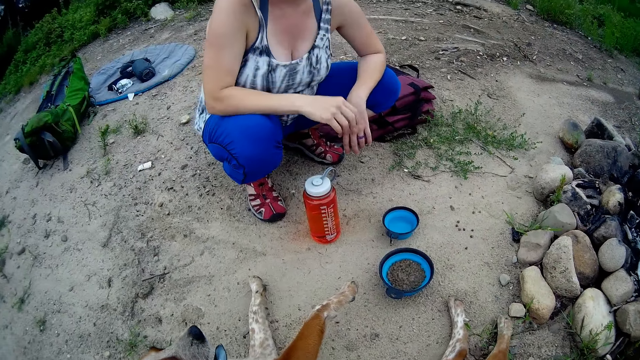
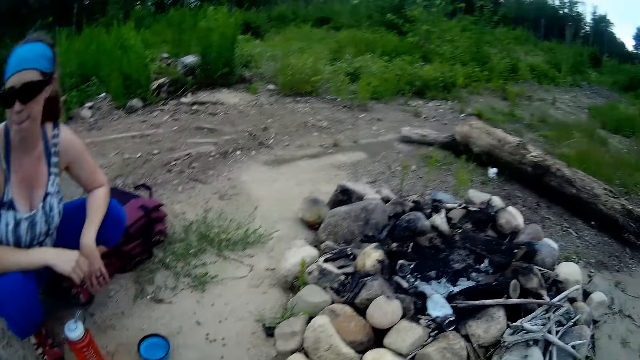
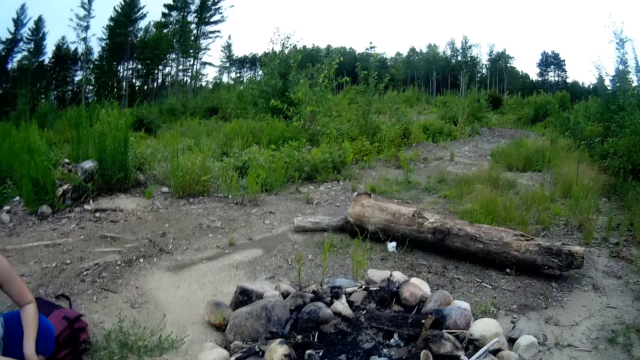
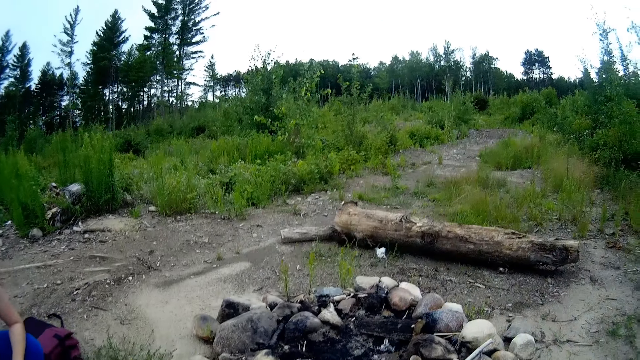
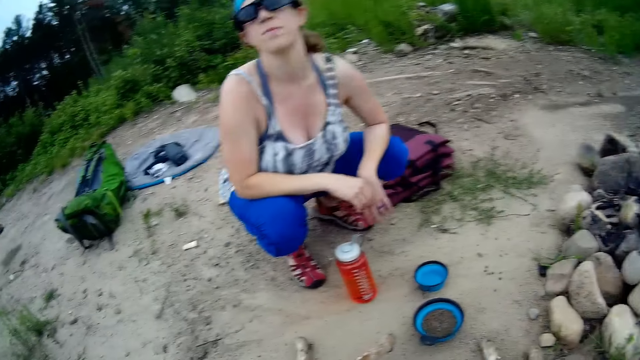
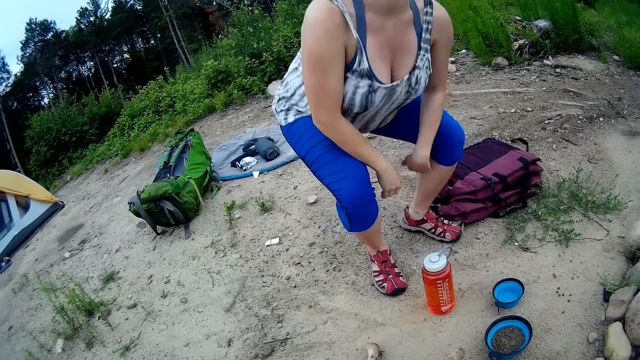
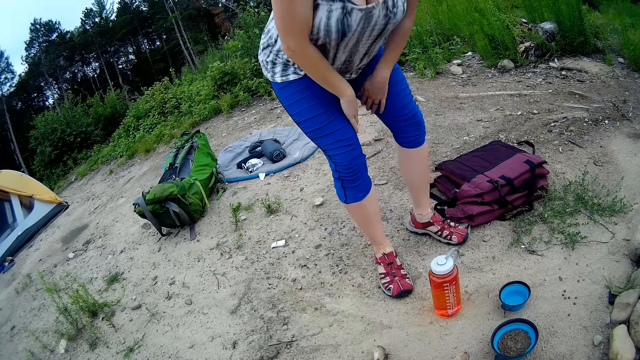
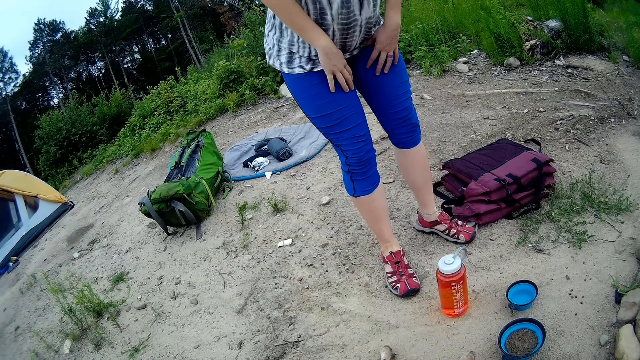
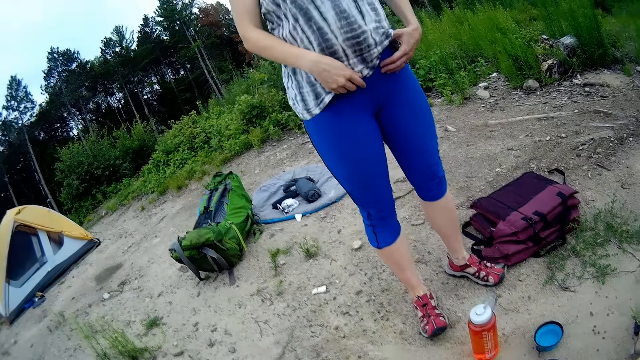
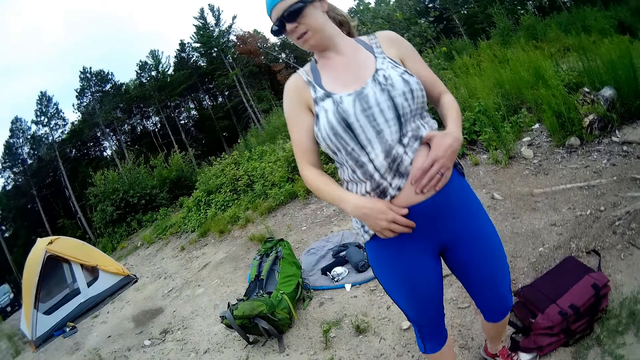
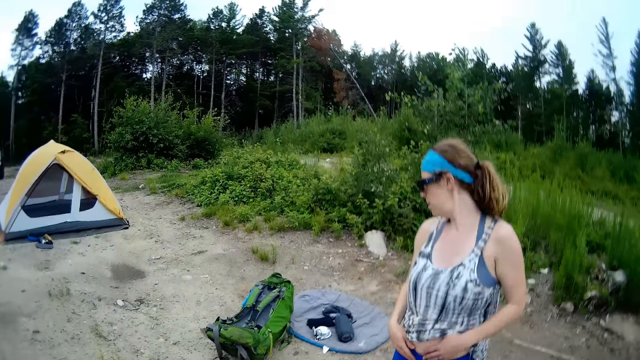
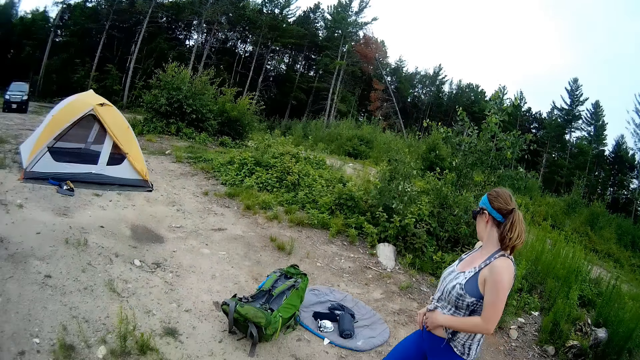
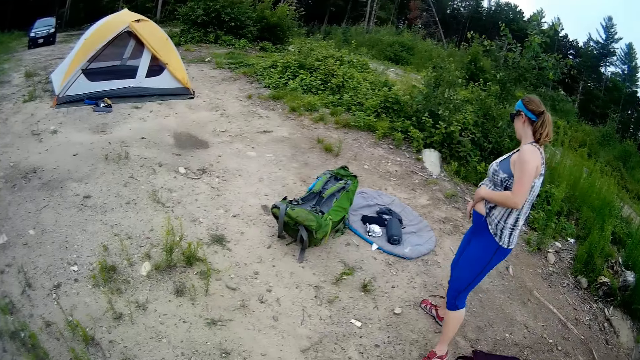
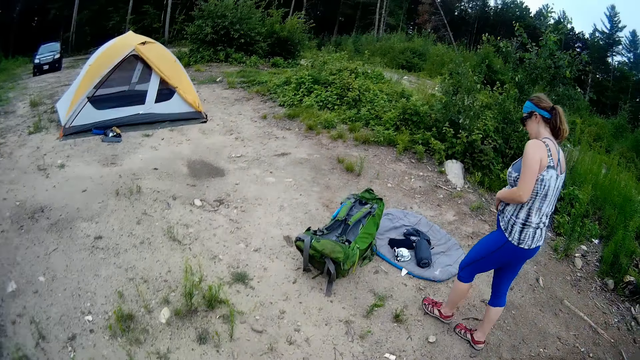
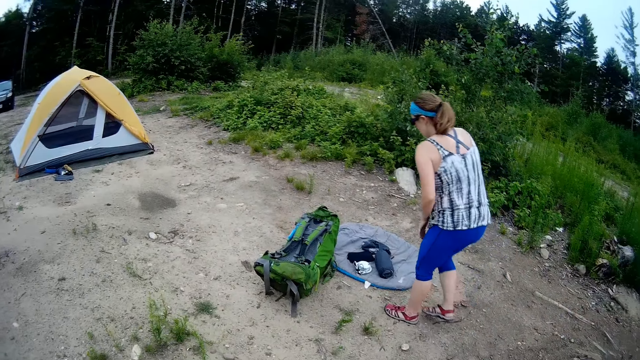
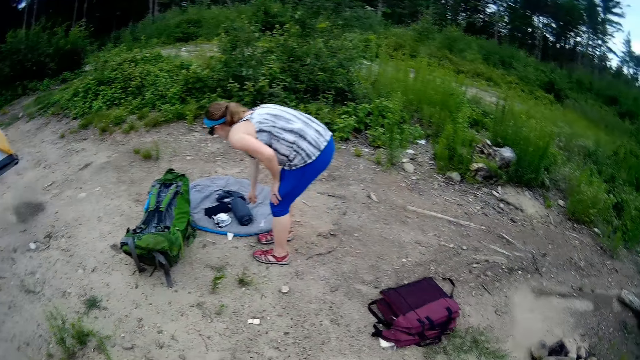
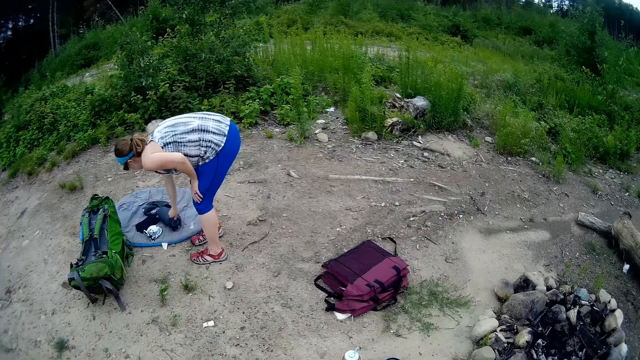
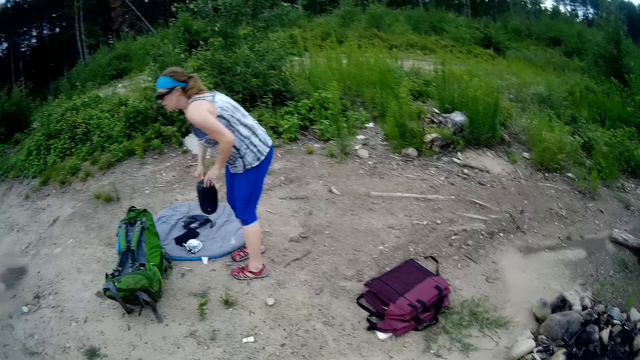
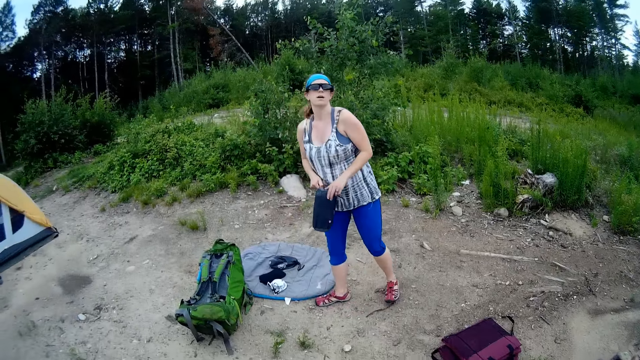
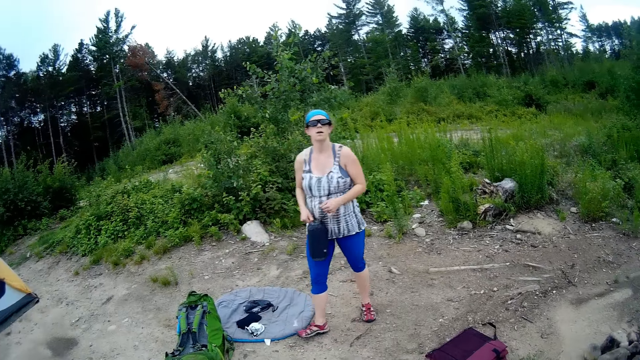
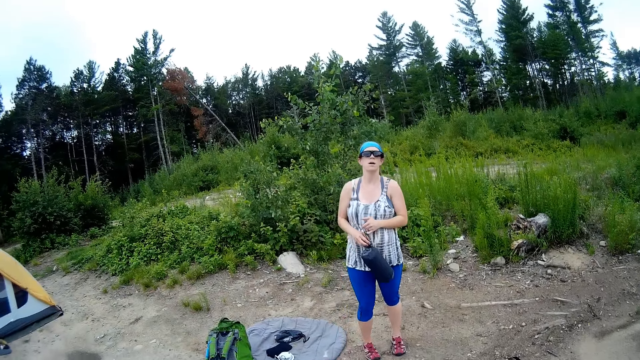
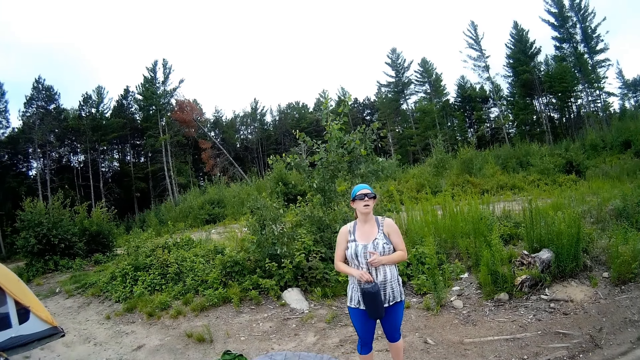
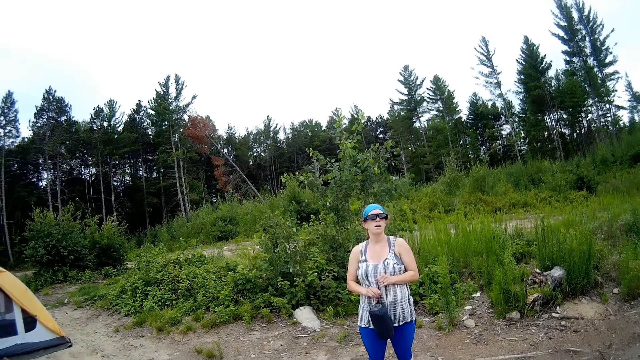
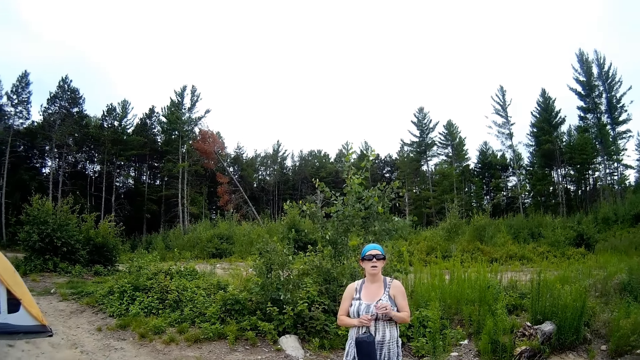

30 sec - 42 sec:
A woman stands to her feet. The camera wearer stands upright. The woman walks towards a bag on a blanket. The woman moves around. The woman picks up the bag from the blanket with her right hand.

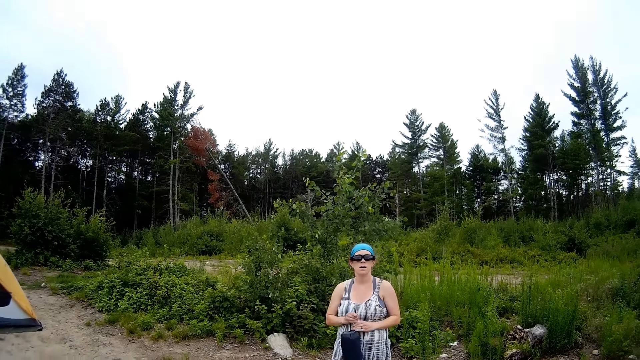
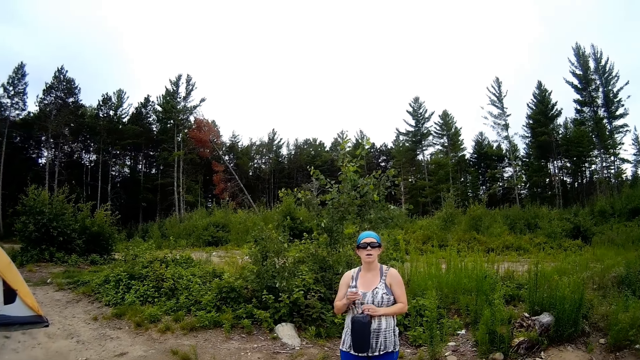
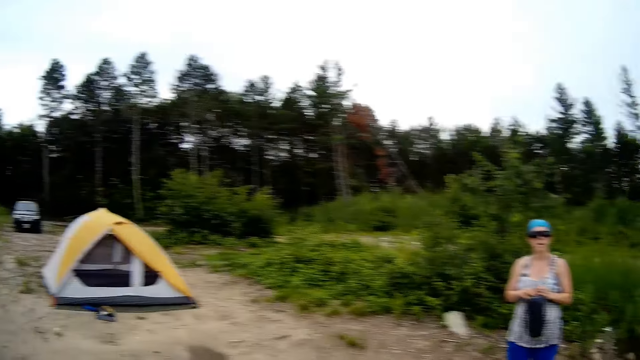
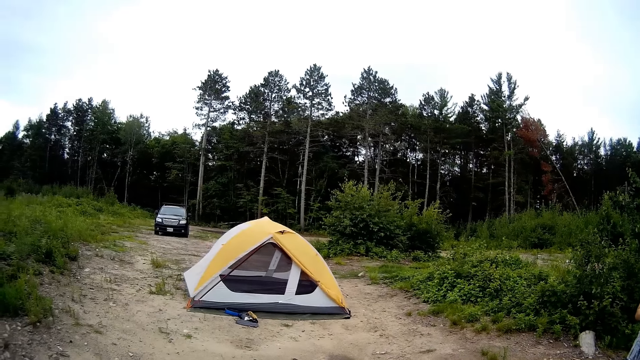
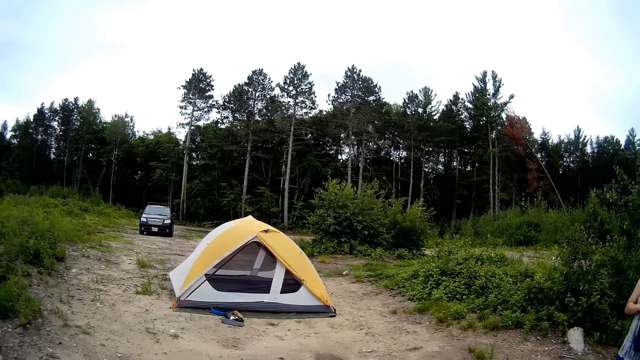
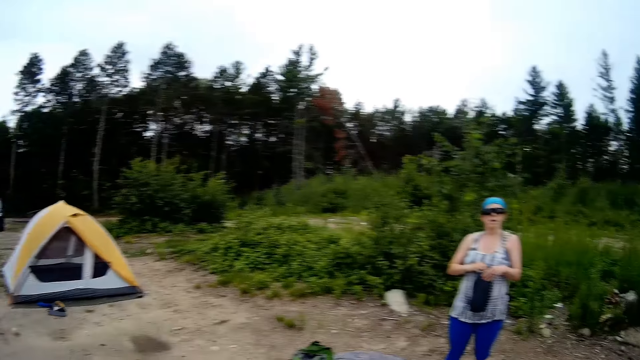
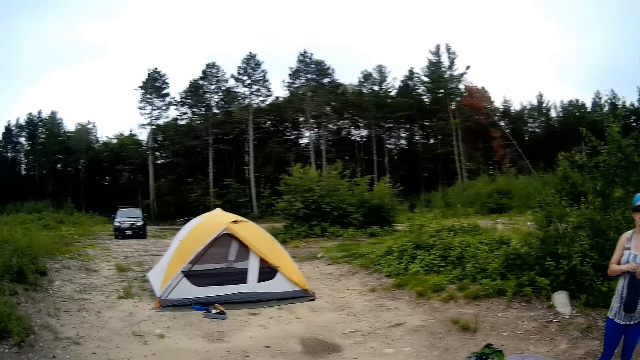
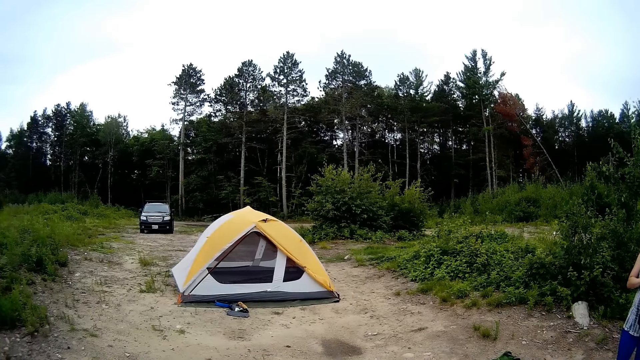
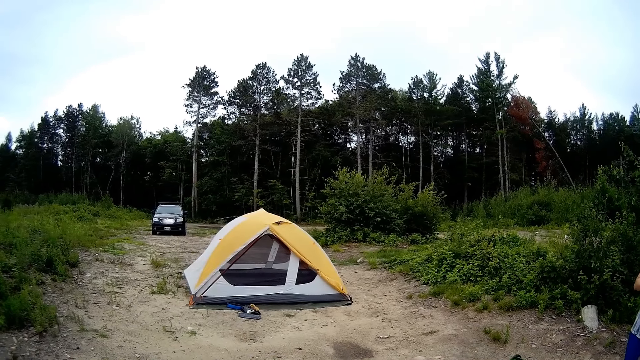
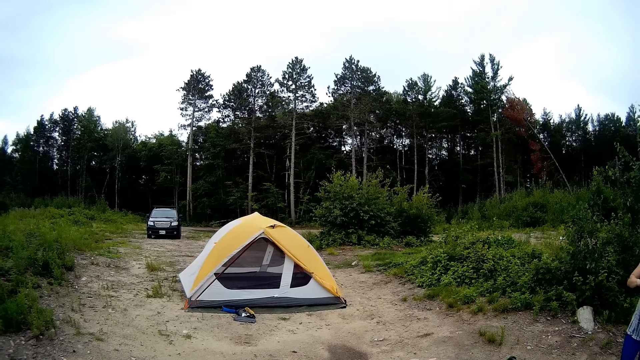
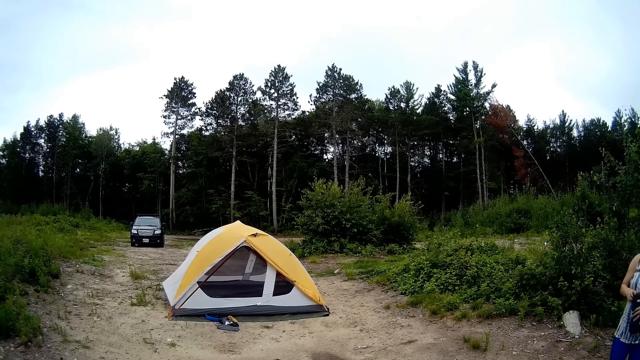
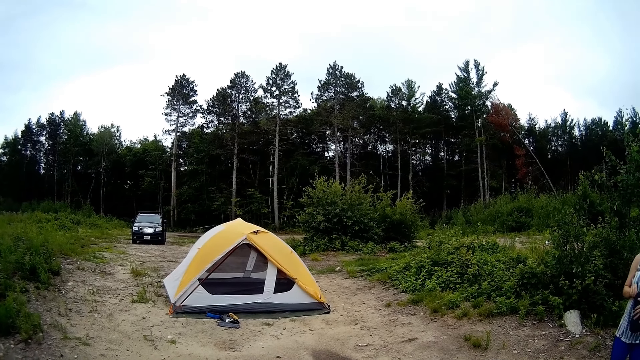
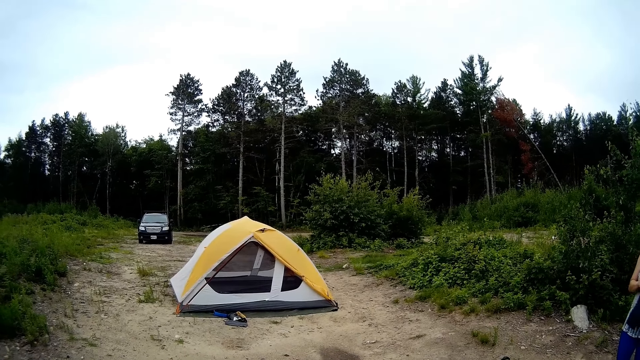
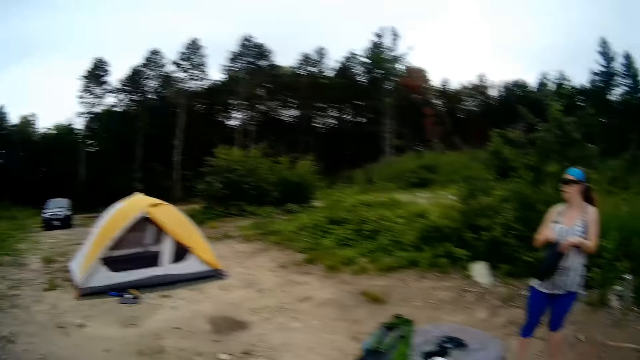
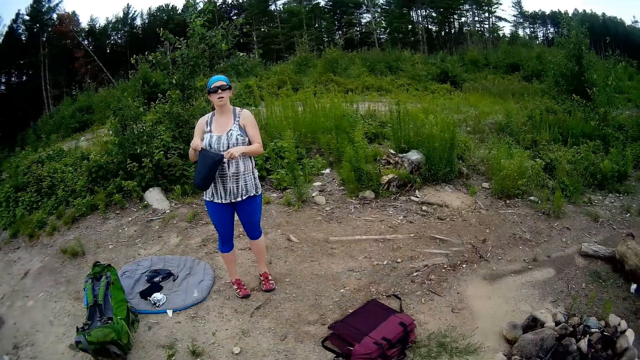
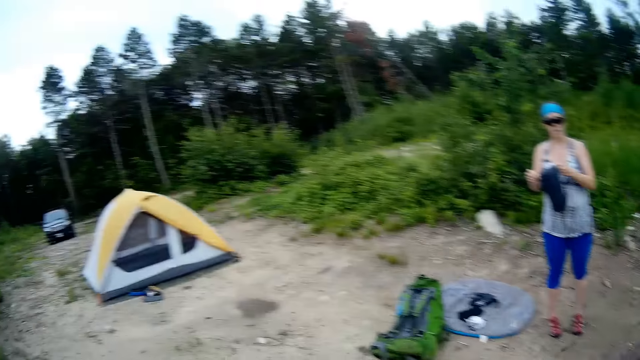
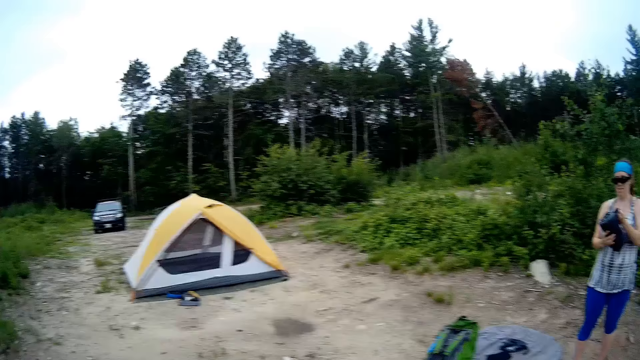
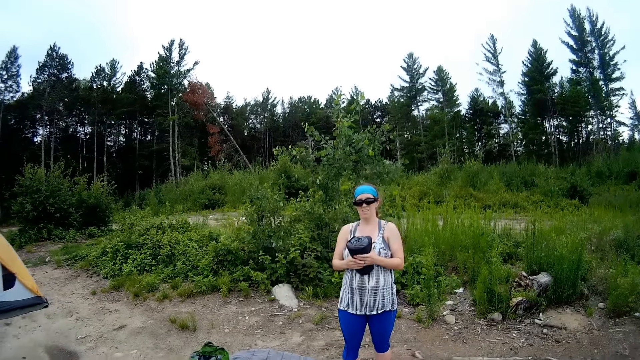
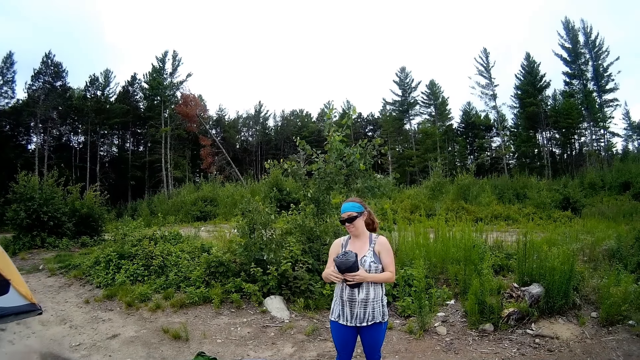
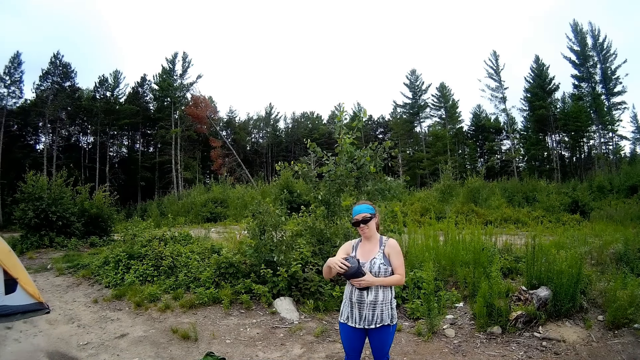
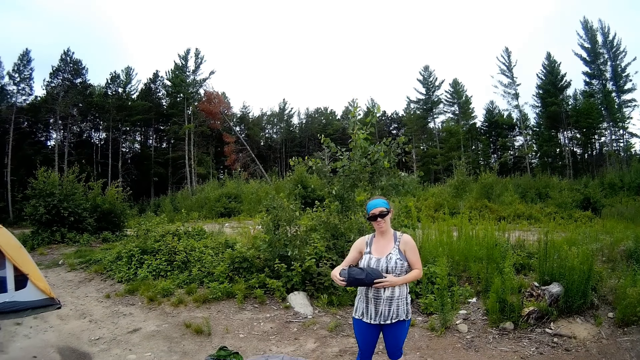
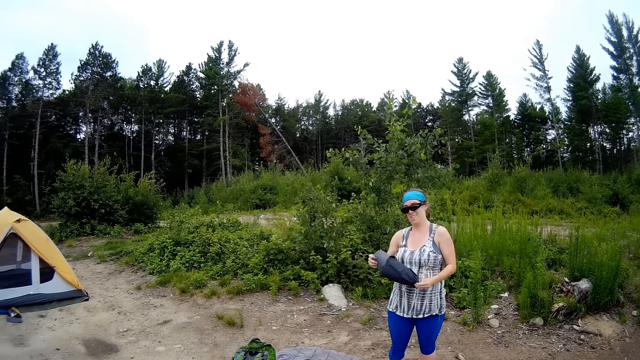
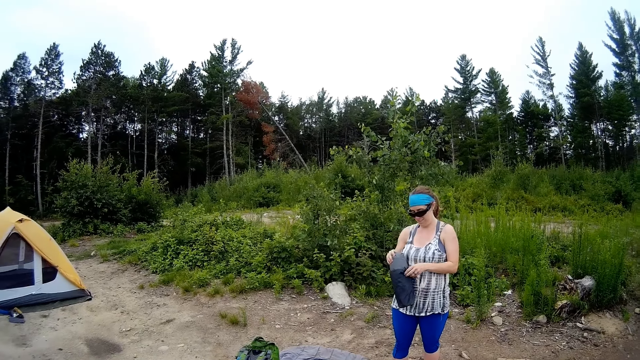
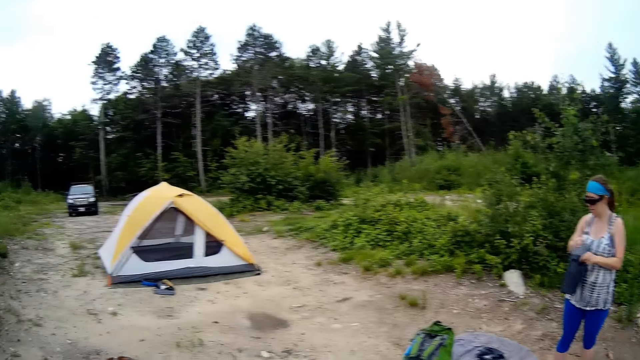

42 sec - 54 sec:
The camera wearer looks around. They talk to a woman. The woman removes a camping bed from the bag and nods her head. The camera wearer communicates to the woman.
